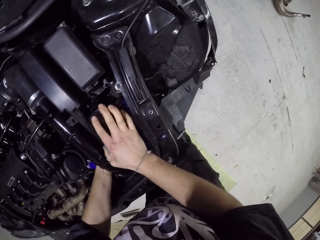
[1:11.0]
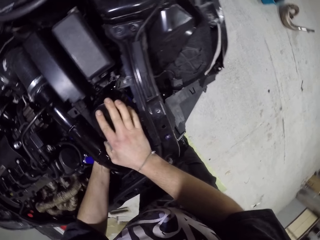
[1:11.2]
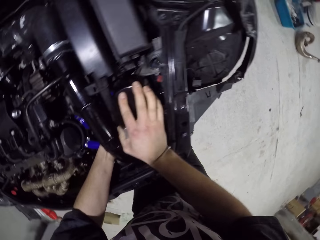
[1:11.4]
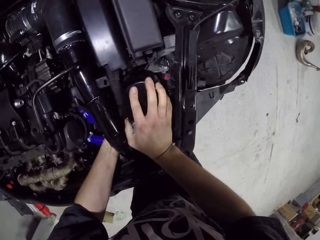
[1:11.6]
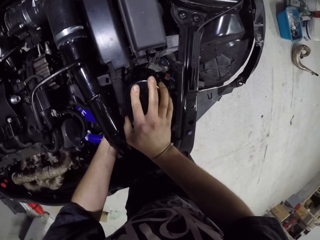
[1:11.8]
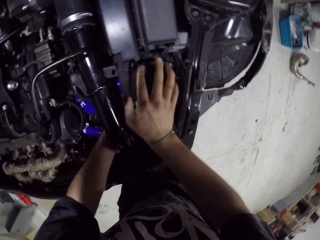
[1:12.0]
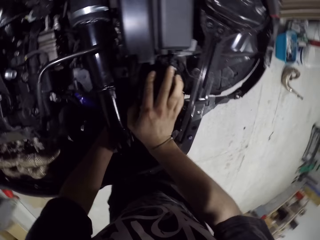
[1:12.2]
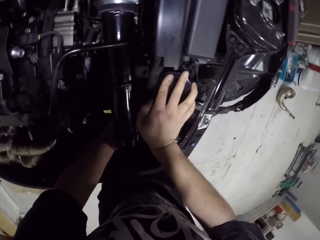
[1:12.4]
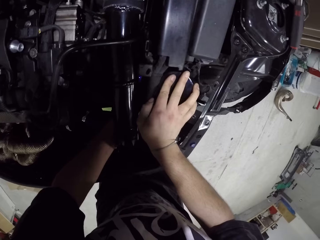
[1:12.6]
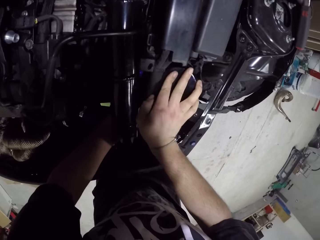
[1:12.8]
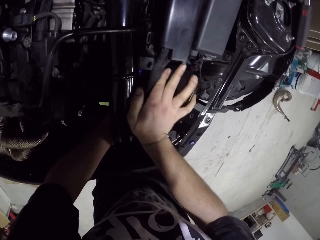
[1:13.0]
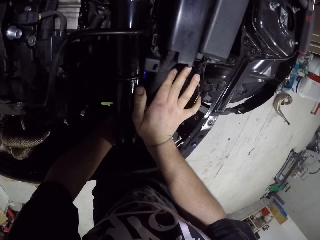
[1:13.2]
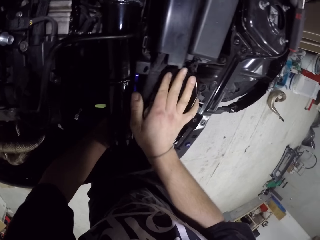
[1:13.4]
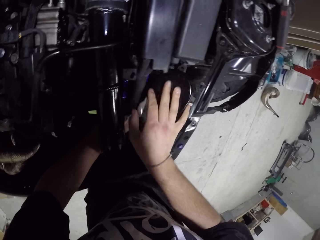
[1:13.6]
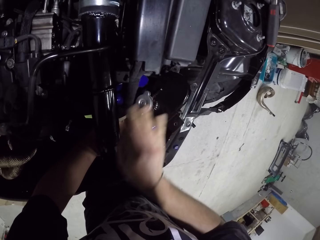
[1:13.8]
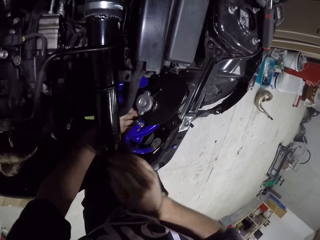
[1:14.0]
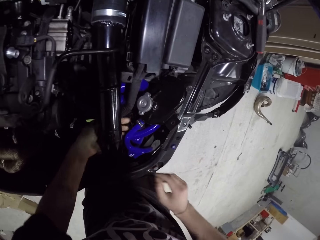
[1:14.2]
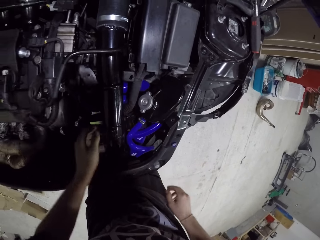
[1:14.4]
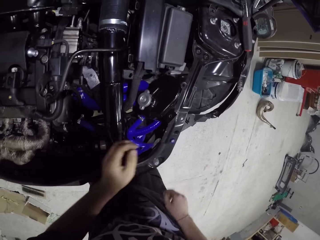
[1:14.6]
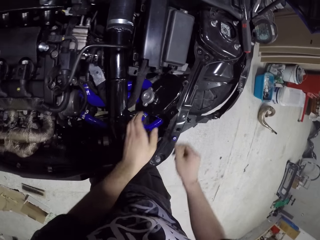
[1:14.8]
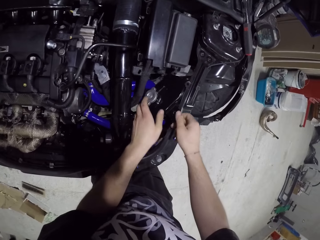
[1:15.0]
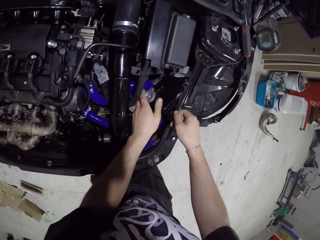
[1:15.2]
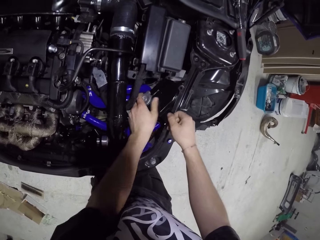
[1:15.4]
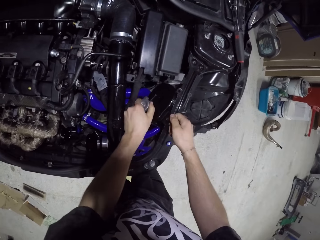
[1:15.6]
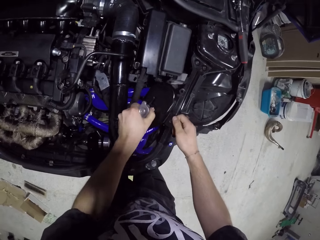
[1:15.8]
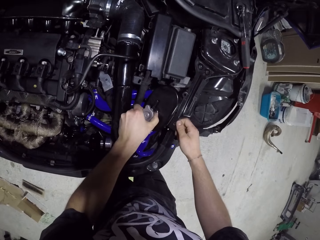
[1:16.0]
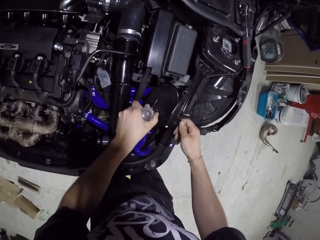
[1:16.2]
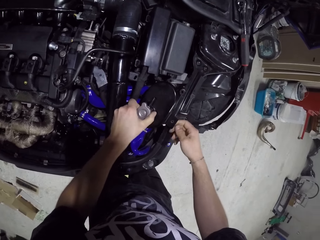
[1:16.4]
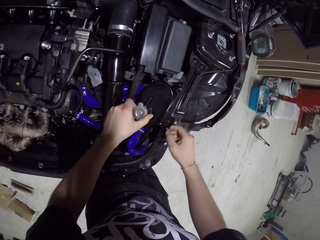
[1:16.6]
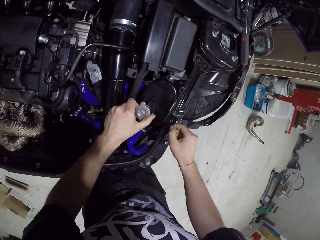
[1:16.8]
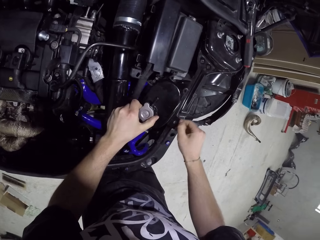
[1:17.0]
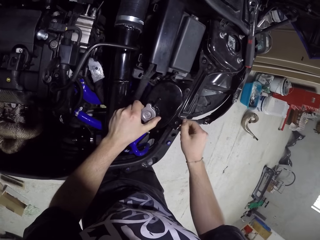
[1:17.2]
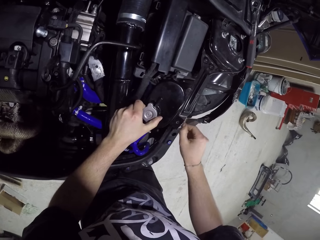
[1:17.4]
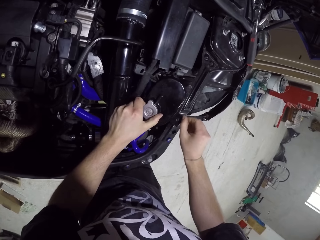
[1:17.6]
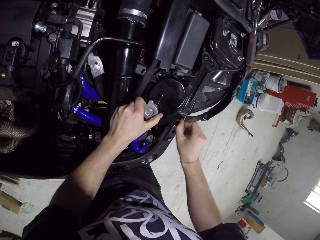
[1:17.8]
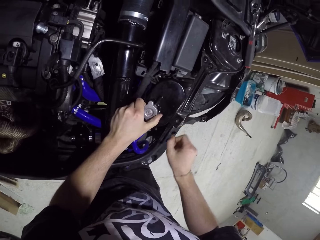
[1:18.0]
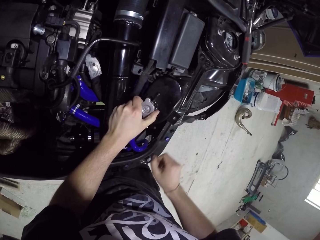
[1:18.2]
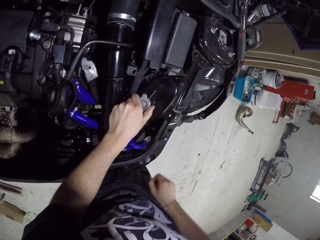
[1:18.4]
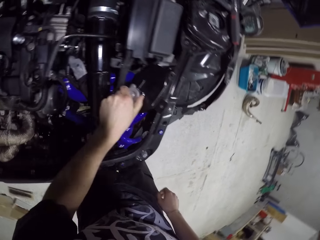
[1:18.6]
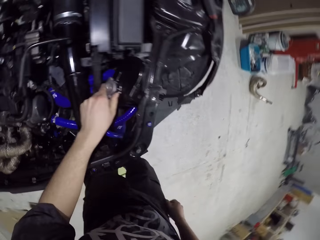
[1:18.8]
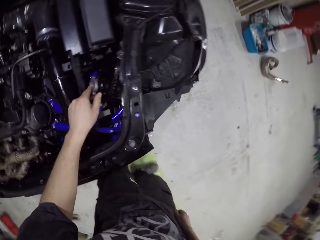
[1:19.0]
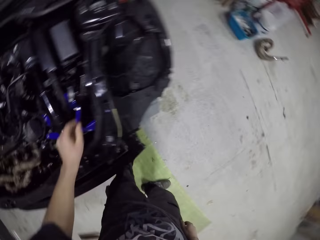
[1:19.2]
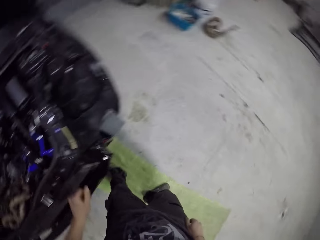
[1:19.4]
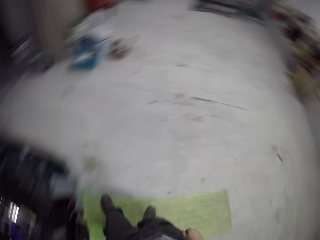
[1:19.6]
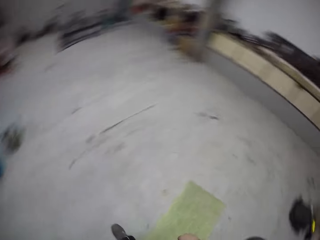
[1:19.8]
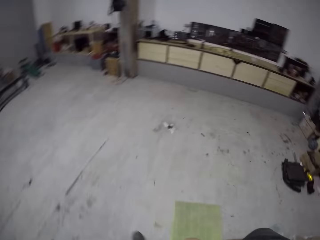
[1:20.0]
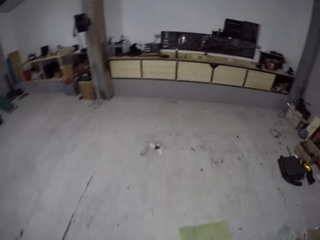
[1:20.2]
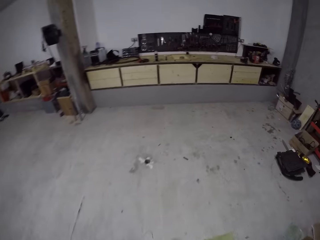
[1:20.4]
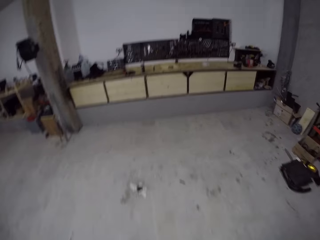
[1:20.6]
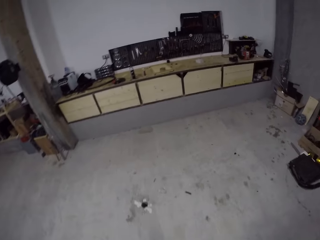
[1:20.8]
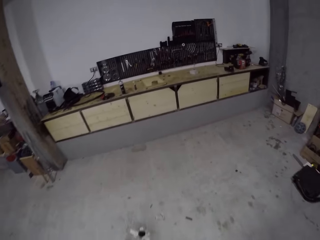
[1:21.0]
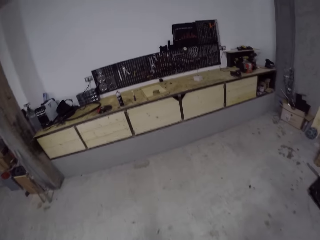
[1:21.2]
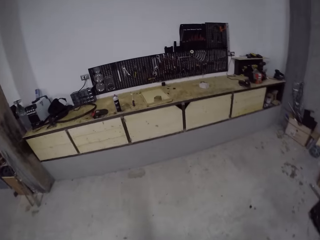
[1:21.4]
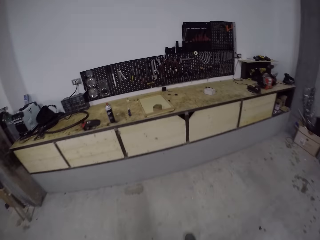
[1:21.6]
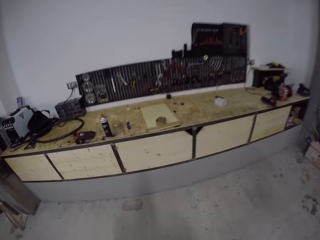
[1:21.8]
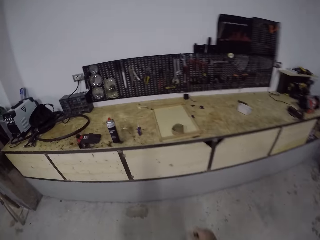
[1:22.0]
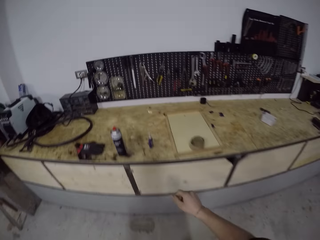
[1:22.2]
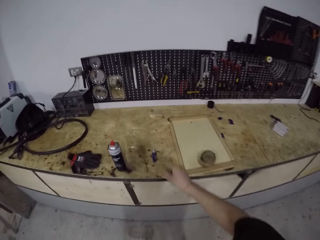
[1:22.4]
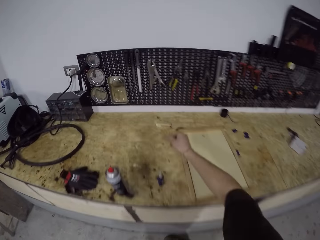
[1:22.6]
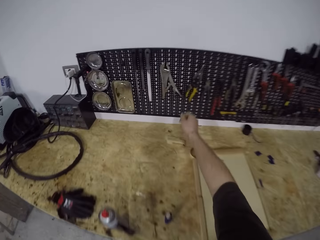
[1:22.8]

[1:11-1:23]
The camera wearer holds the screw in the hood of the car with his right hand. He turns around and walks around.

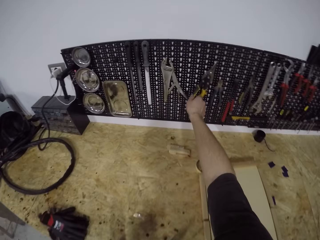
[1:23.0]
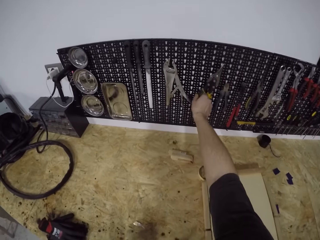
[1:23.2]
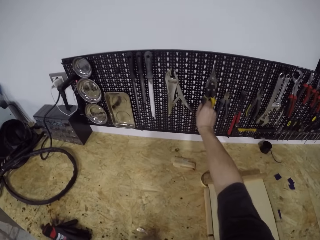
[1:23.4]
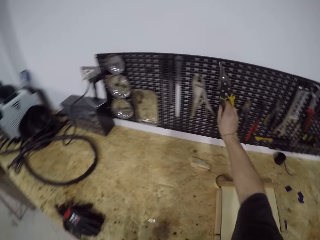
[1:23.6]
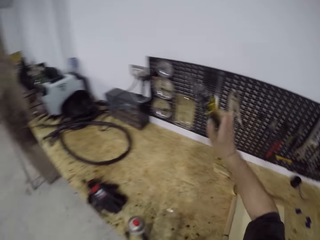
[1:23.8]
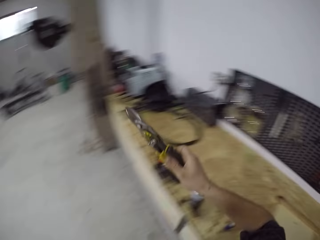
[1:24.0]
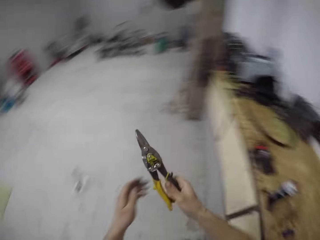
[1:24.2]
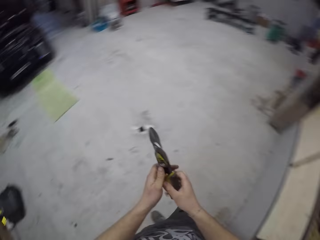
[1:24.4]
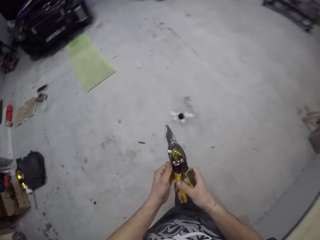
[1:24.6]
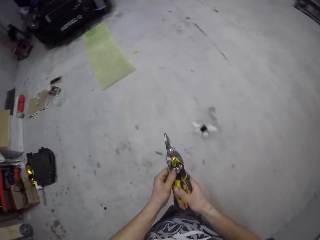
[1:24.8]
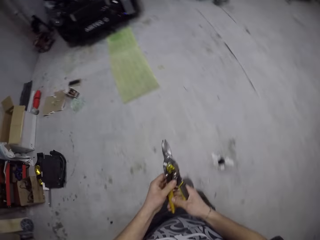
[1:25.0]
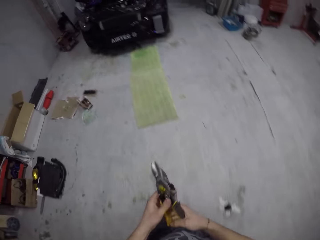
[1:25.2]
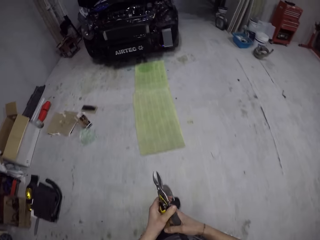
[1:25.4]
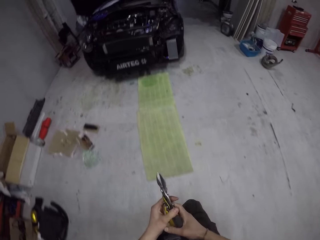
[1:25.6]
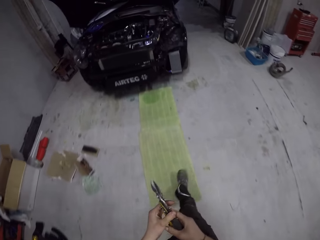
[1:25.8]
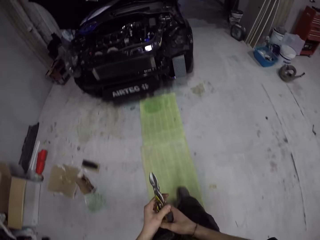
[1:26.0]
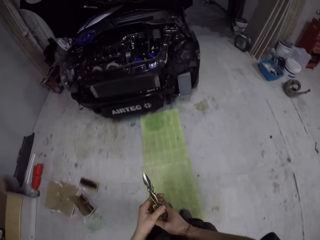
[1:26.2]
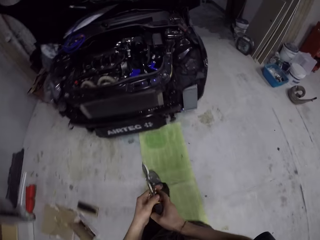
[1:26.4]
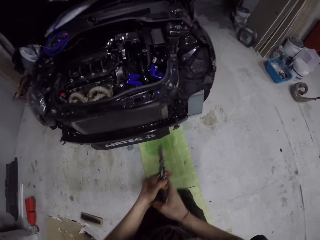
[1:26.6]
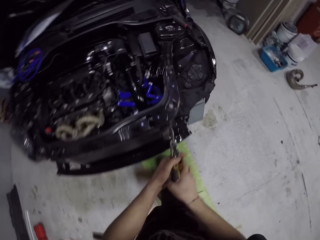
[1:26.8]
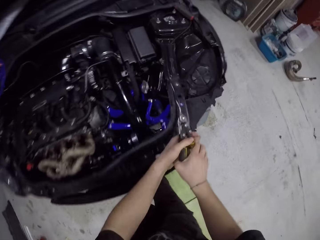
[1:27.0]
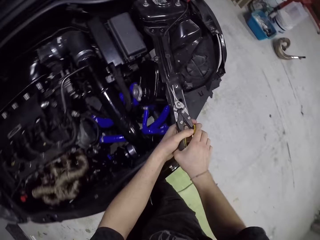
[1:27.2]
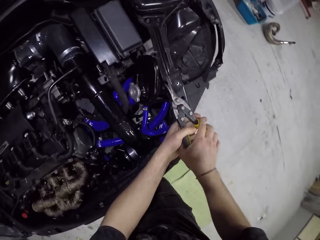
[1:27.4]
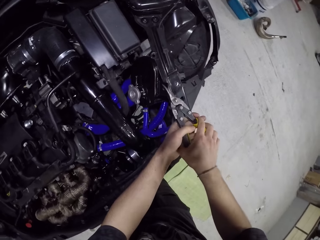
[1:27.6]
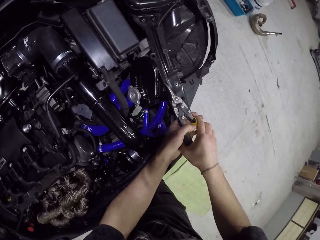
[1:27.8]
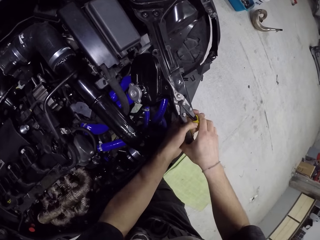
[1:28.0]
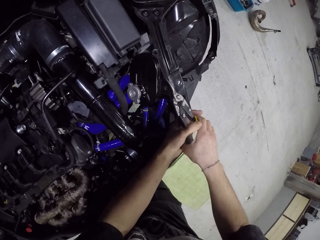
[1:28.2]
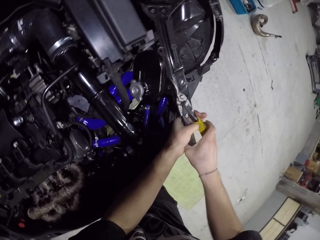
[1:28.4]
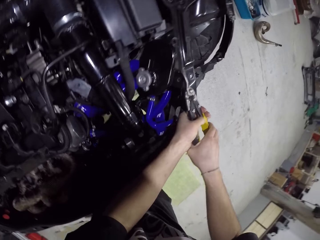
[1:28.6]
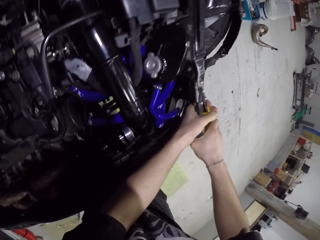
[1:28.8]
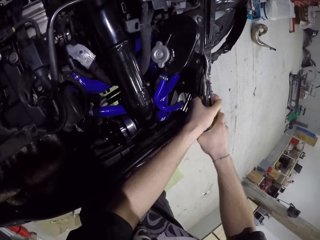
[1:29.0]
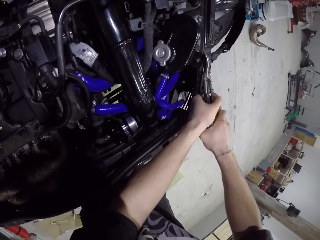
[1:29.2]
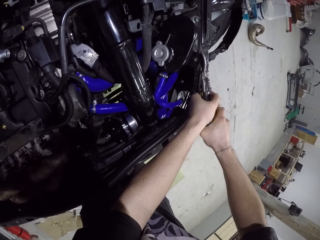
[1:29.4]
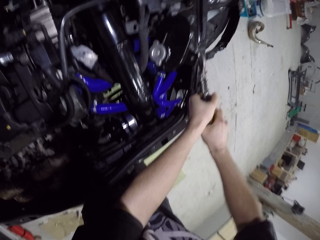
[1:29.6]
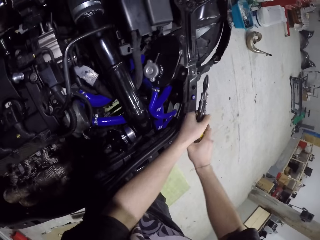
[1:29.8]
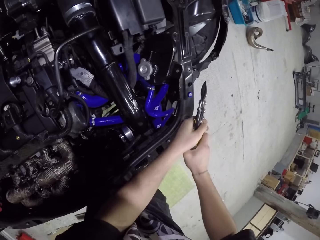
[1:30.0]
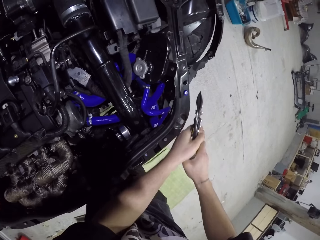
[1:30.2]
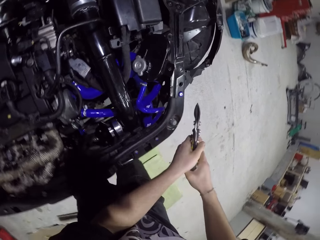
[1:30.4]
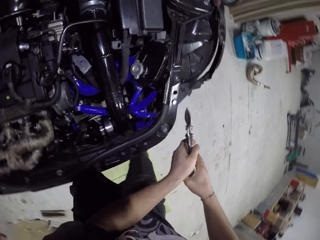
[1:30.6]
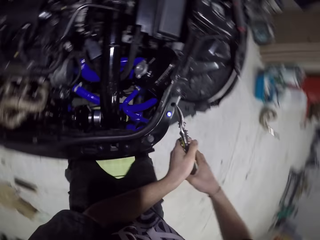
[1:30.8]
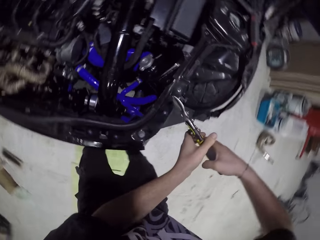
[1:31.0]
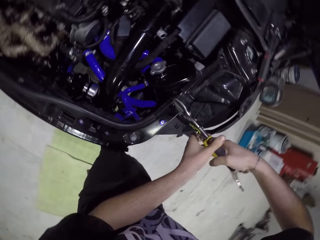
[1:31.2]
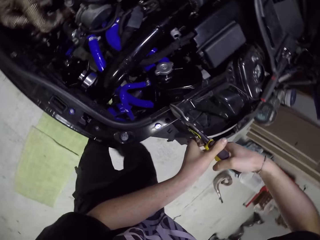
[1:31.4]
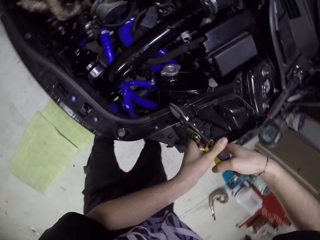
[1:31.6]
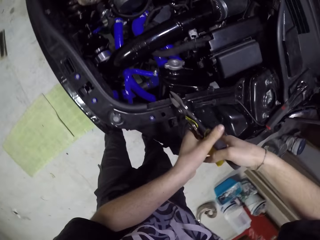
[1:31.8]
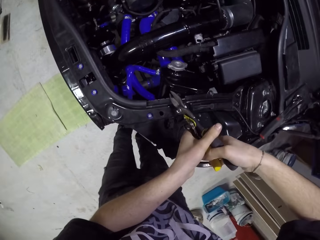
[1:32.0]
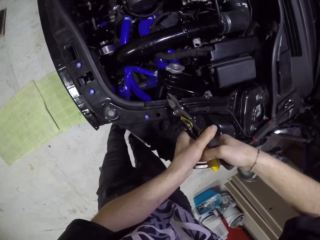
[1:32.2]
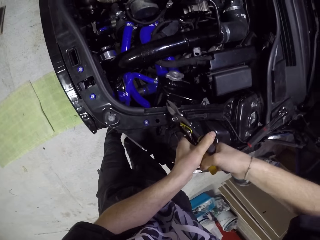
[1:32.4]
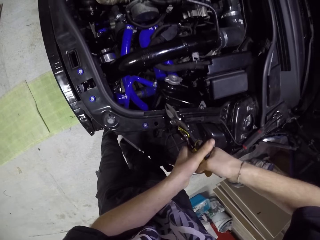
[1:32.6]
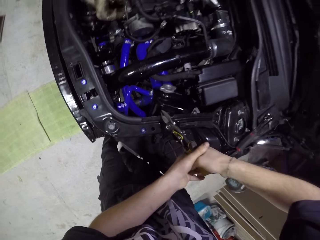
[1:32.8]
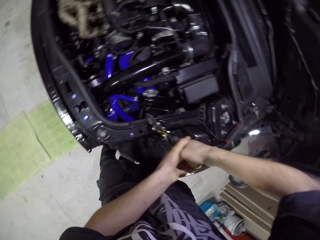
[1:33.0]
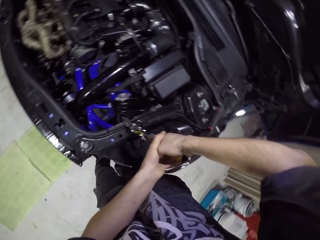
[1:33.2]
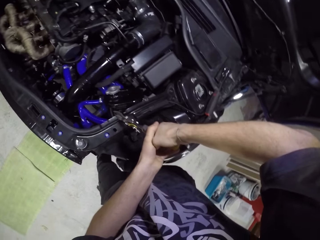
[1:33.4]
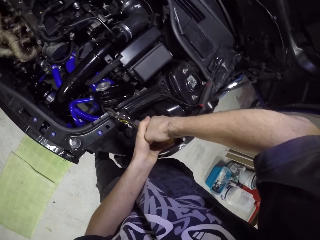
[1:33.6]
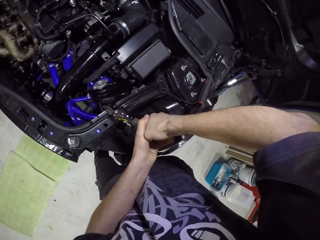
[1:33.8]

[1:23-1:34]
The camera wearer picks a plier from the rack by the wall with his right hand. He holds the plier with both hands. He walks around. He cuts a cable with the plier in his right hand. He looks at the cable. He cuts the cable with the pliers.
